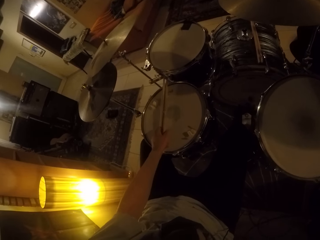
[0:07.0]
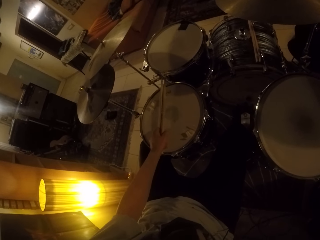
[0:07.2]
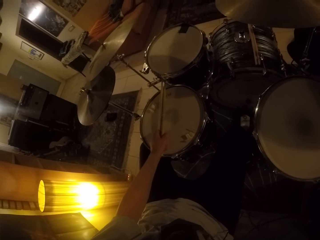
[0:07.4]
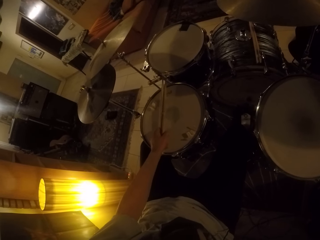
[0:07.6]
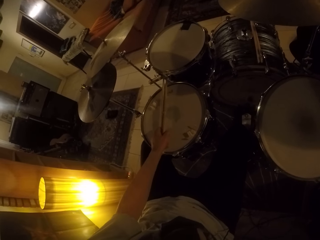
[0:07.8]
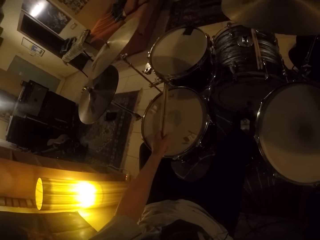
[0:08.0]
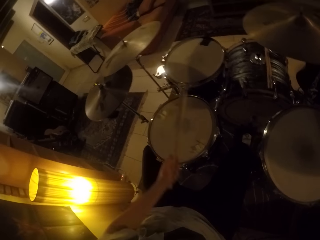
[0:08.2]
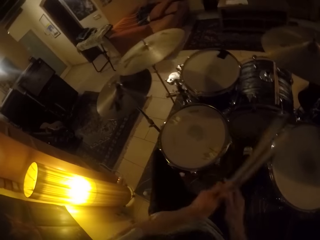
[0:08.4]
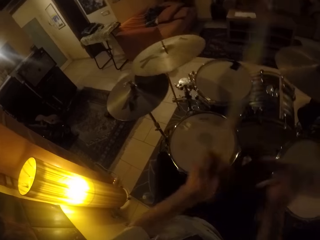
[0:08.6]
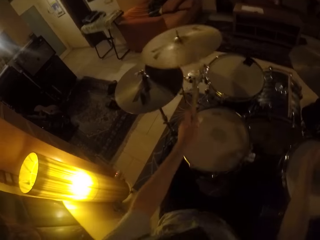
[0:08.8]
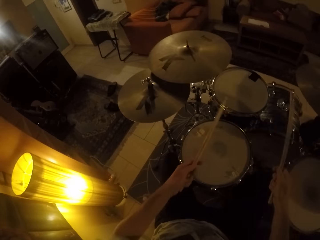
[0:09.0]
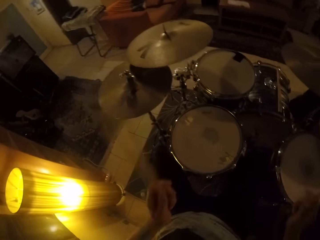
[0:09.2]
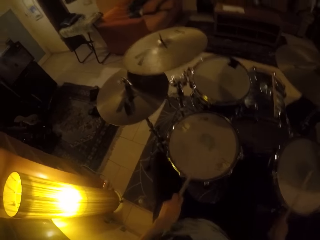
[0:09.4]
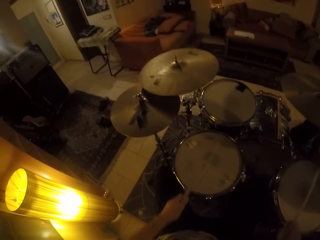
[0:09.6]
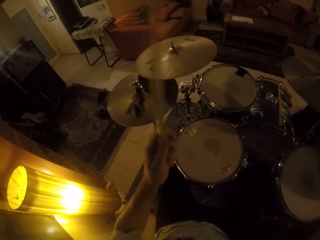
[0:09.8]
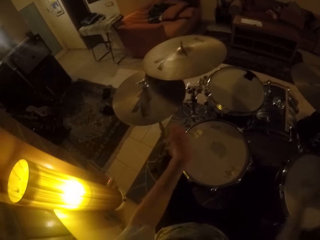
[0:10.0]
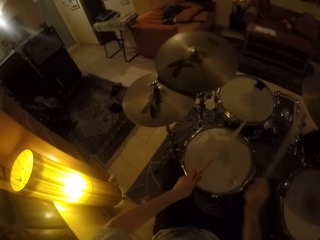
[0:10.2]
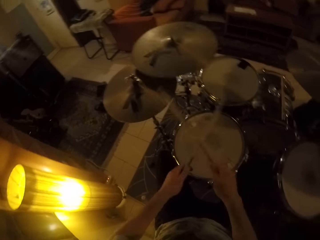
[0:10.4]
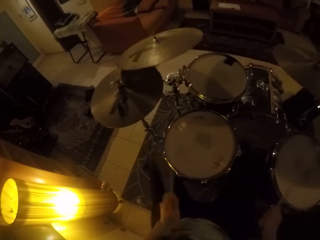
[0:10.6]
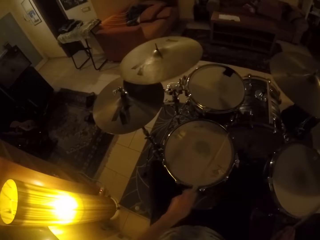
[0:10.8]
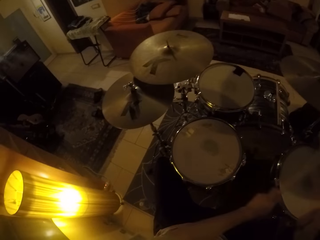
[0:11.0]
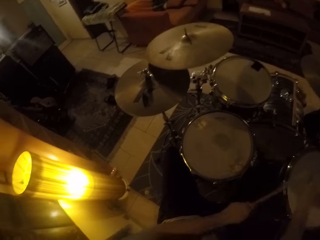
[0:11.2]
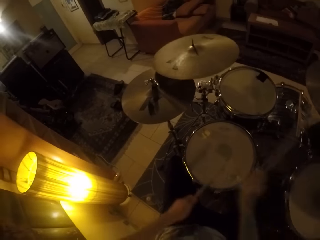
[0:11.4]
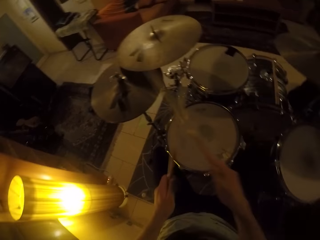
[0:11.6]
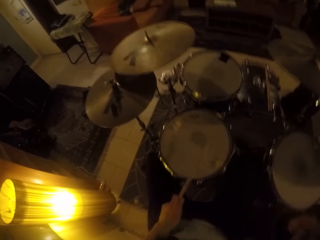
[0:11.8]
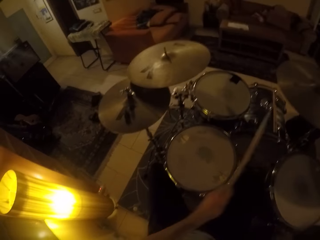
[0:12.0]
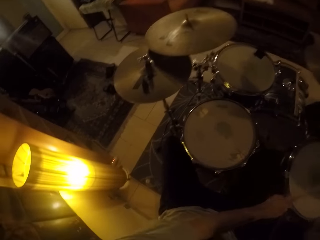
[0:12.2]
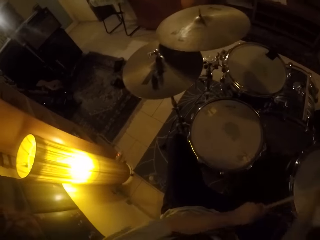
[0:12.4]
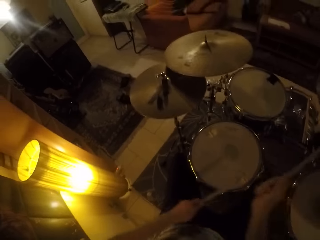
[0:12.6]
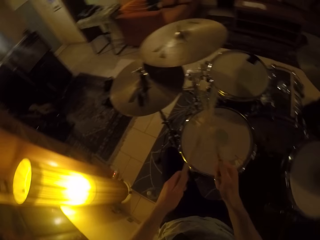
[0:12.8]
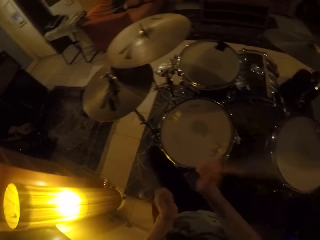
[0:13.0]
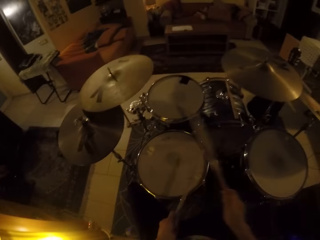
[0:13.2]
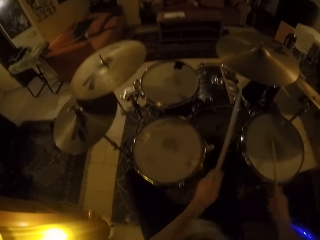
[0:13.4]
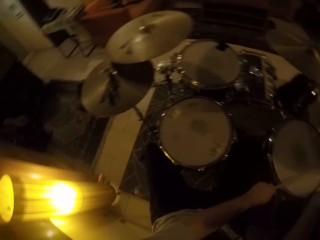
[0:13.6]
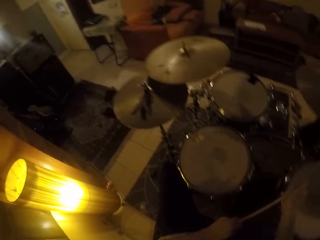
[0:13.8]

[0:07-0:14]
The camera wearer takes a drumstick from the pair of drumsticks in his left hand with his right hand. He plays the drum set with the drumsticks in both hands.

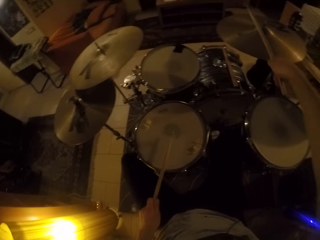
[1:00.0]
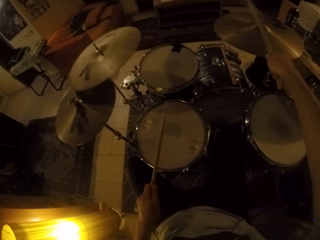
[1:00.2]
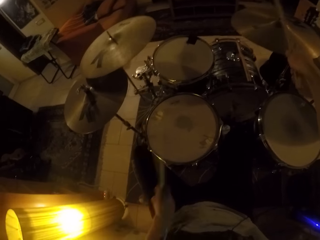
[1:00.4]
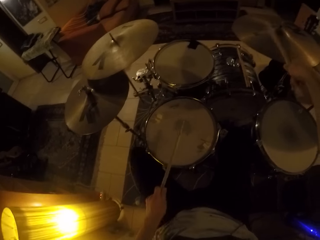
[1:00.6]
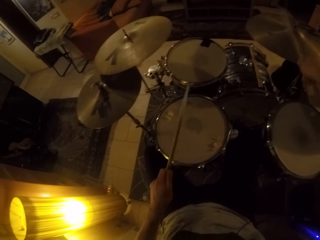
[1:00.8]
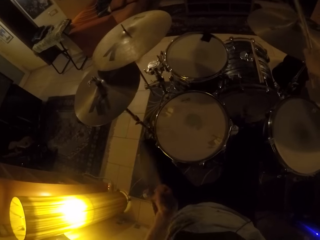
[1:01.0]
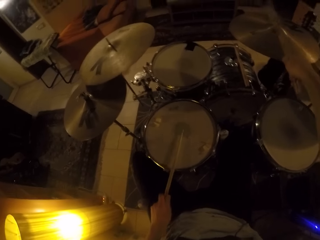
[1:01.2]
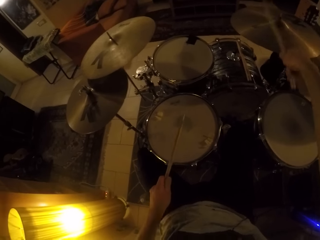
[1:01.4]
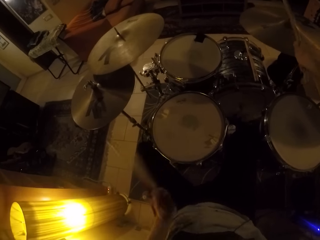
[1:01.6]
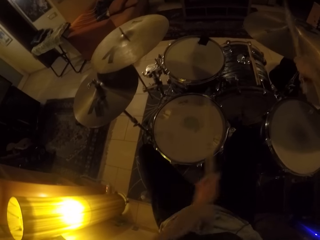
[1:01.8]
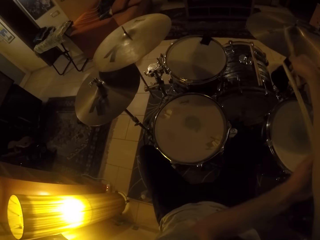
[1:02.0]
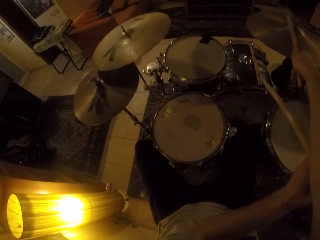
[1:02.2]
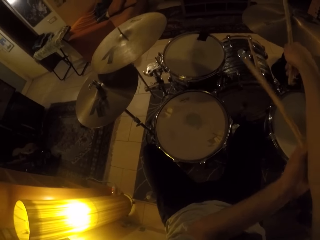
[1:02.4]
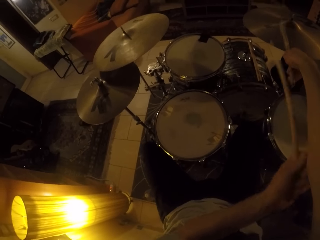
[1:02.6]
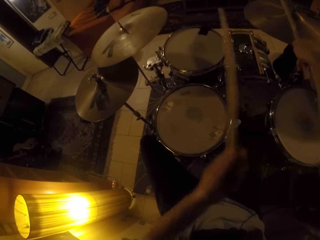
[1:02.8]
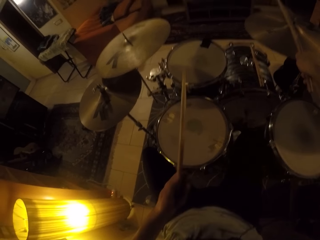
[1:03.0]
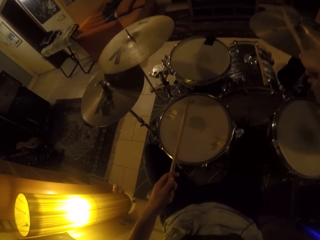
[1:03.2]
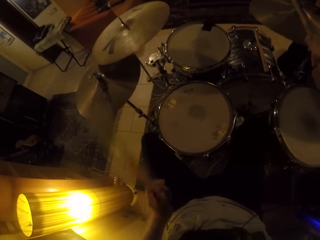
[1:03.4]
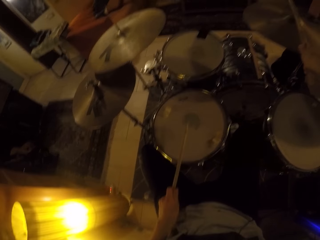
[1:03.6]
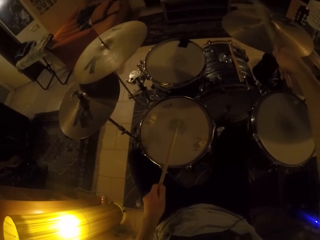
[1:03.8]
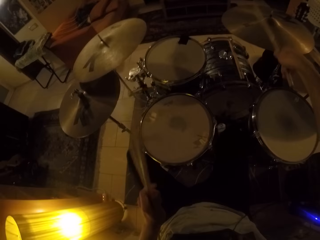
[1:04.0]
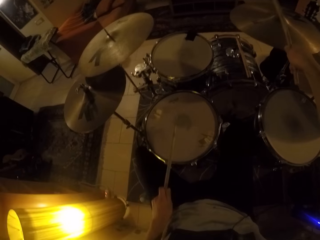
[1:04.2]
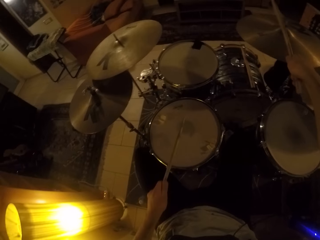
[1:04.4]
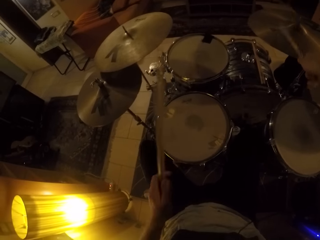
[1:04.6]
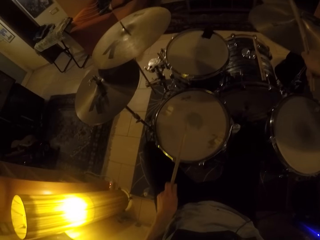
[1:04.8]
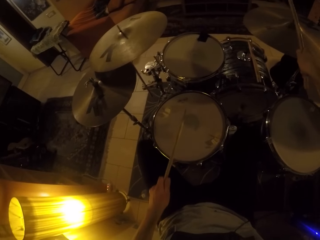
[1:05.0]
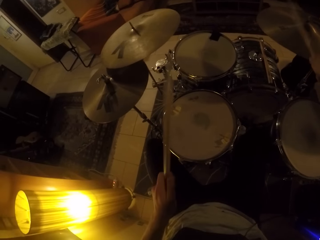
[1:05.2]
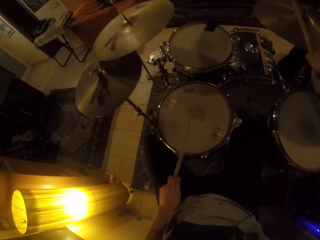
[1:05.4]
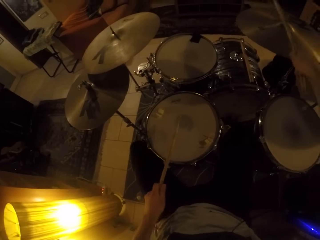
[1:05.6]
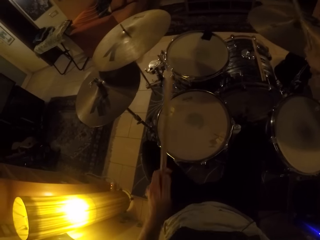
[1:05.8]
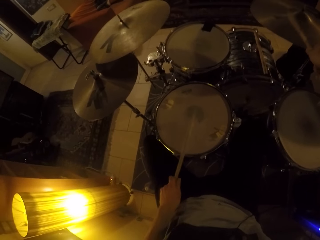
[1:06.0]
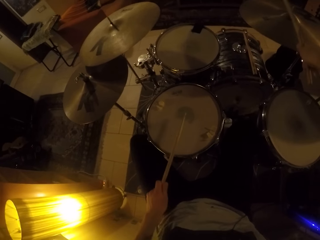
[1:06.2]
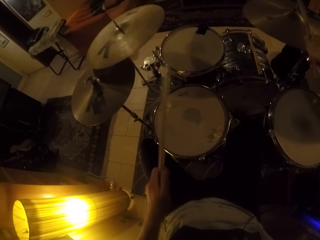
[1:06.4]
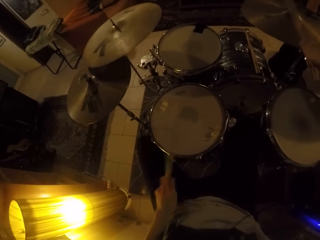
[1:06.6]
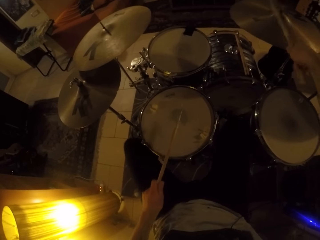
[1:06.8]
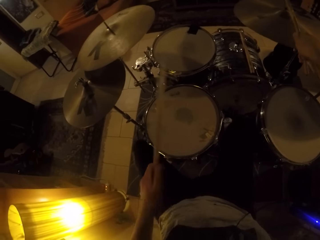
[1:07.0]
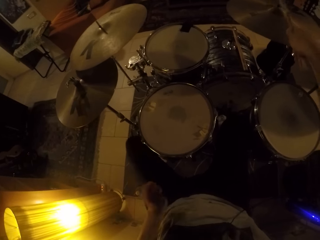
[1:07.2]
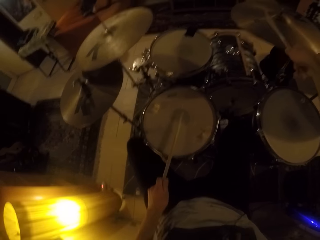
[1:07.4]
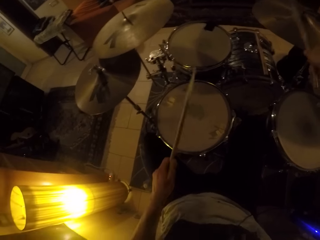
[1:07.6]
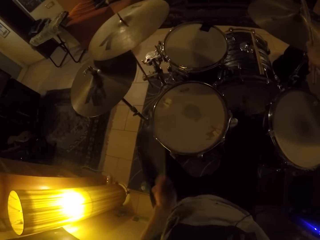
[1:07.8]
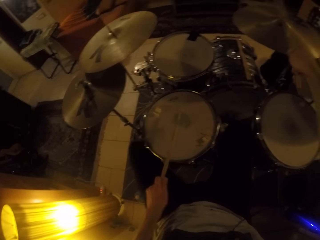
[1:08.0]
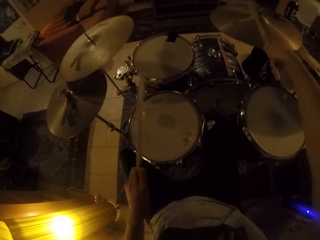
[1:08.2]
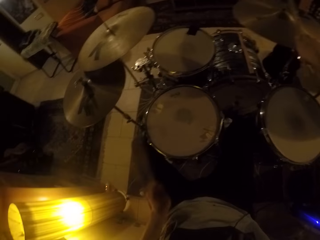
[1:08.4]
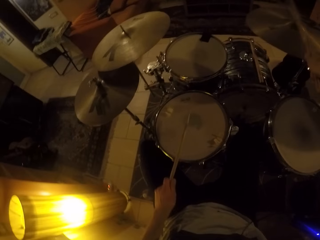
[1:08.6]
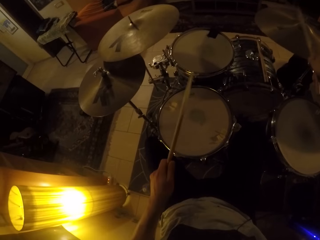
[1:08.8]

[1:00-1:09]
The camera wearer scratches his right elbow with his left hand. He plays the drum set with the drumstick in his right hand. He plays the drum set with the drumsticks in both hands.

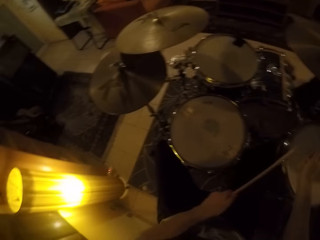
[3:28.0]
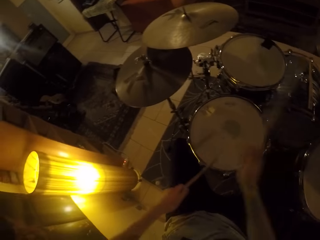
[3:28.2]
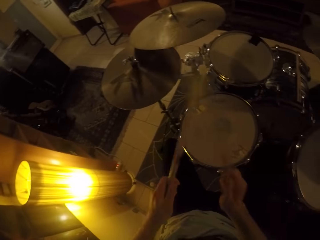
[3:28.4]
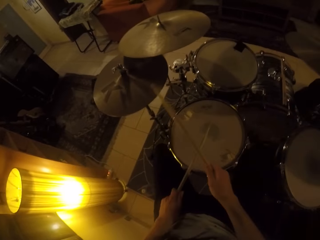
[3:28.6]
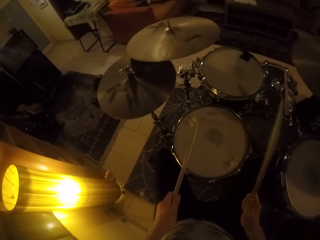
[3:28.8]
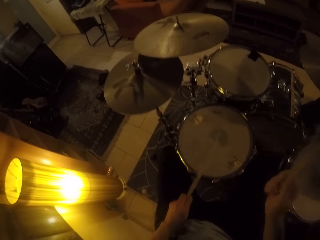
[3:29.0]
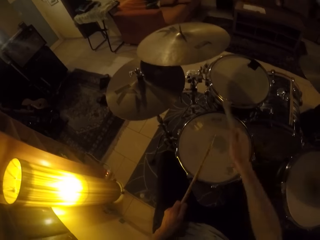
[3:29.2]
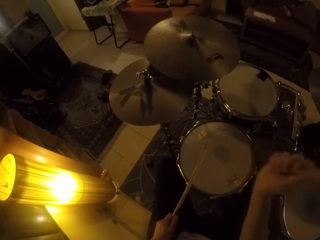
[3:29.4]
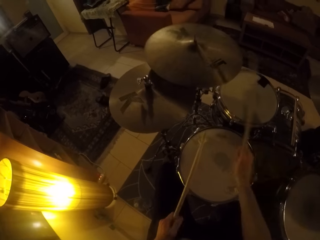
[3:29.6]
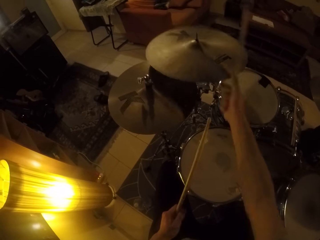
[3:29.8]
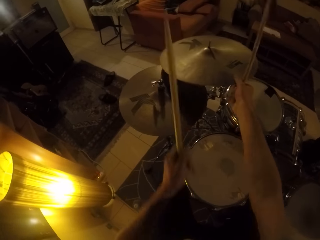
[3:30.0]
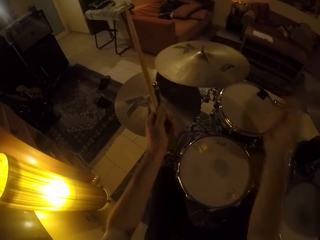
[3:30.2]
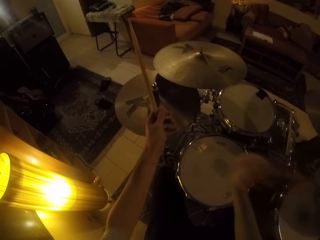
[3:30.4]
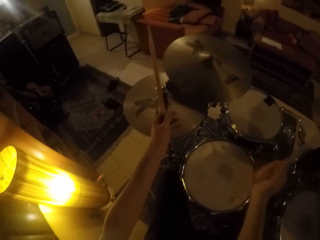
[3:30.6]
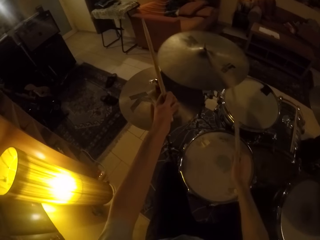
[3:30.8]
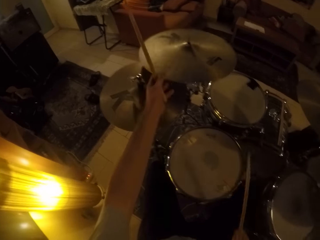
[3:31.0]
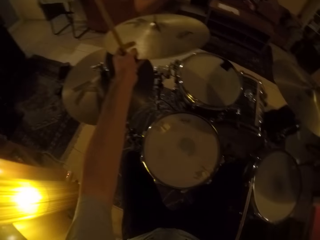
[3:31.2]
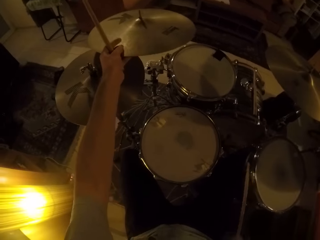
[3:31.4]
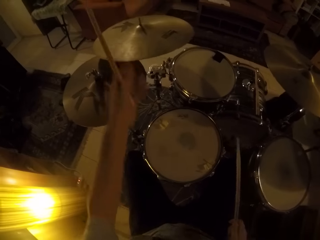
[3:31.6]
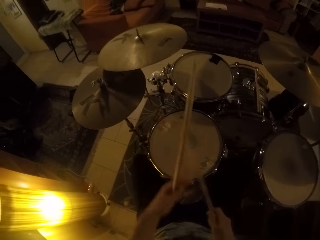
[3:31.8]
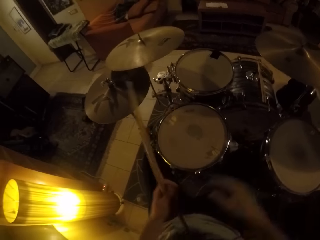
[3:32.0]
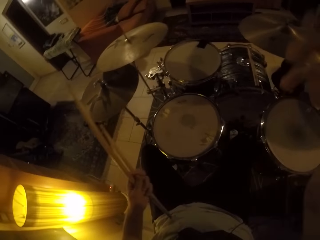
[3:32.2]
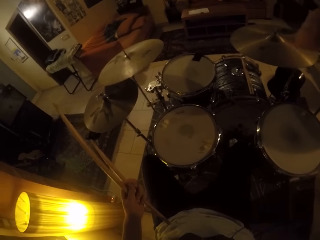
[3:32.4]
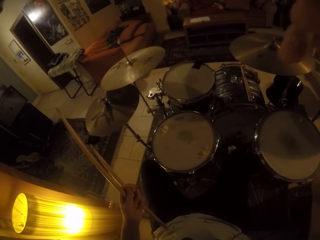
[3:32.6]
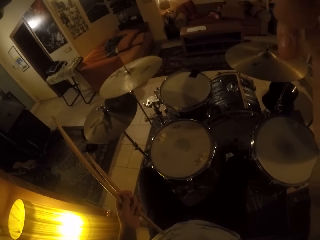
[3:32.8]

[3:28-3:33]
The camera wearer holds the crash cymbal of the drum set with his right hand. He hits the crash cymbal of the drum set with the drumstick in his right hand. He holds the crash cymbal of the drum set with his left hand. He moves the drumstick in his right hand to his left hand. He moves his right hand towards his head.
